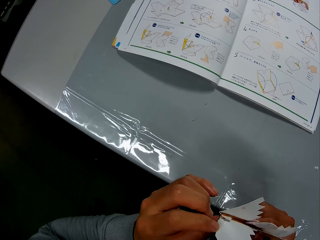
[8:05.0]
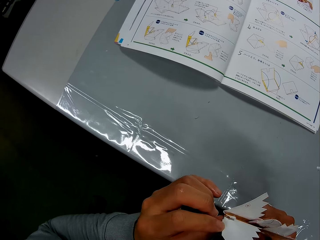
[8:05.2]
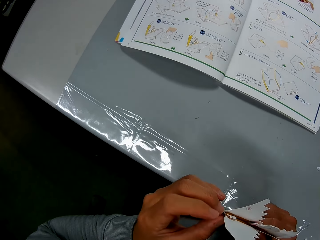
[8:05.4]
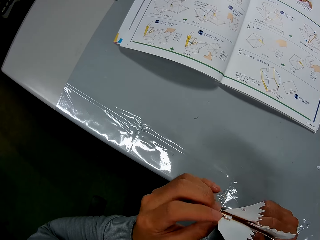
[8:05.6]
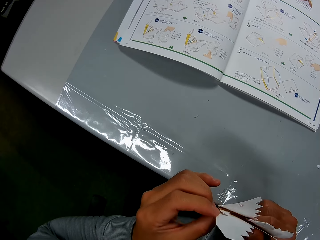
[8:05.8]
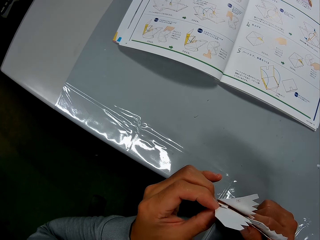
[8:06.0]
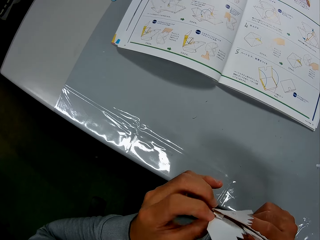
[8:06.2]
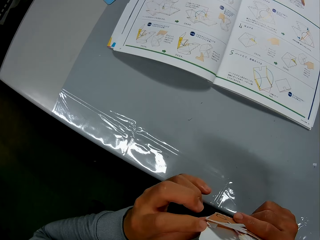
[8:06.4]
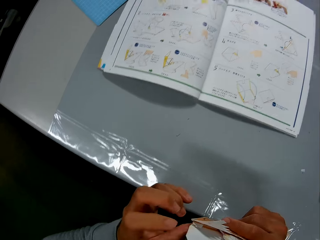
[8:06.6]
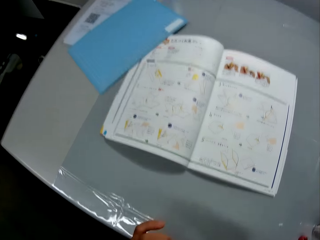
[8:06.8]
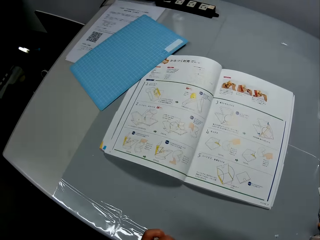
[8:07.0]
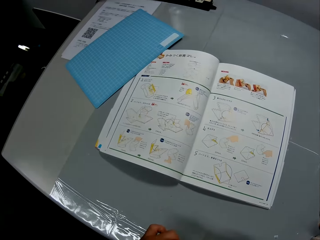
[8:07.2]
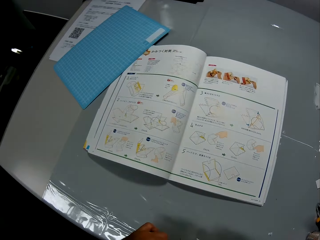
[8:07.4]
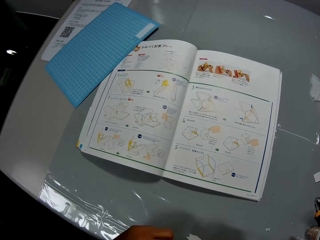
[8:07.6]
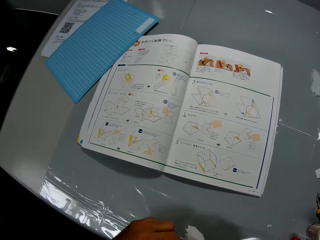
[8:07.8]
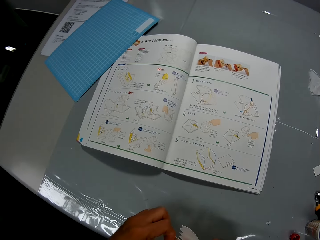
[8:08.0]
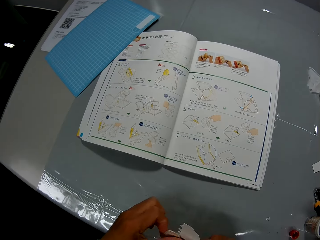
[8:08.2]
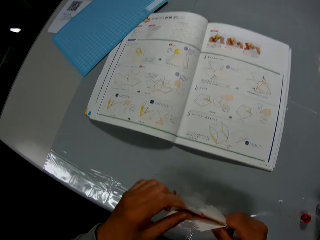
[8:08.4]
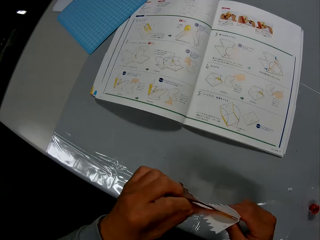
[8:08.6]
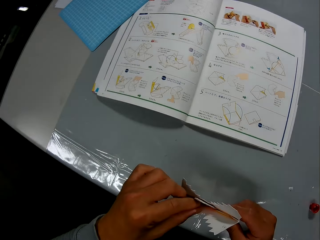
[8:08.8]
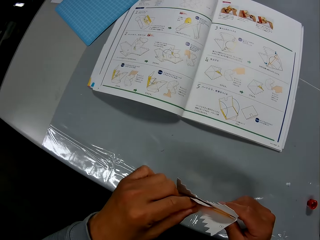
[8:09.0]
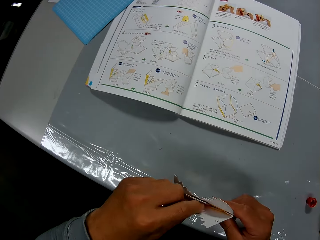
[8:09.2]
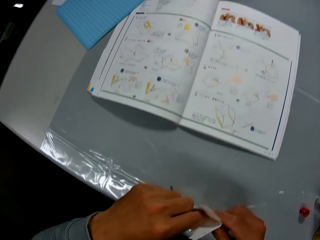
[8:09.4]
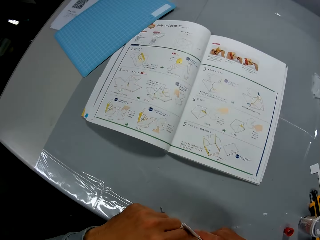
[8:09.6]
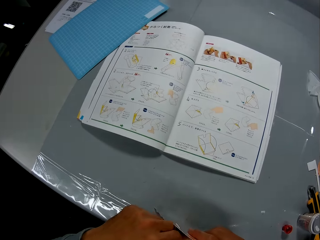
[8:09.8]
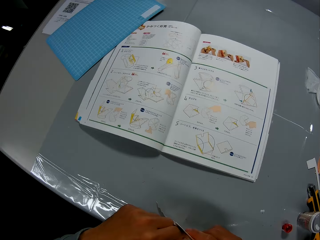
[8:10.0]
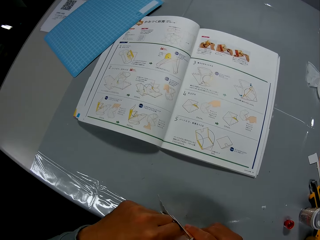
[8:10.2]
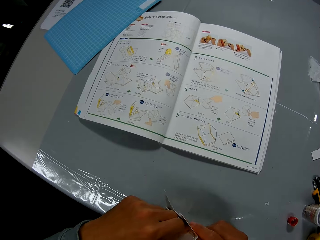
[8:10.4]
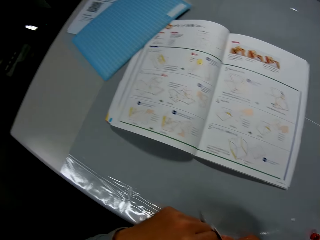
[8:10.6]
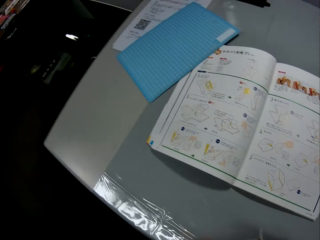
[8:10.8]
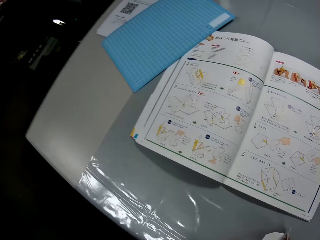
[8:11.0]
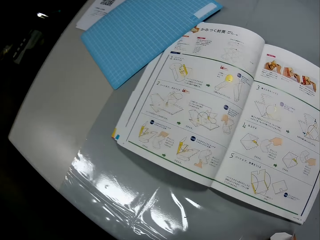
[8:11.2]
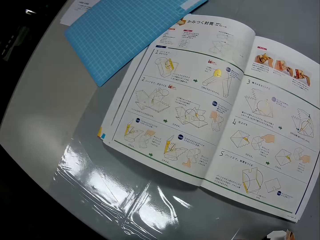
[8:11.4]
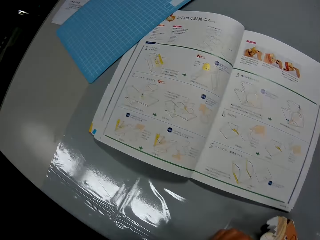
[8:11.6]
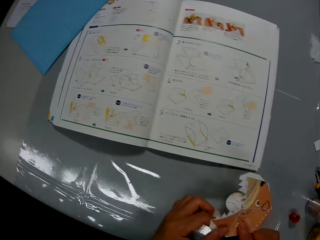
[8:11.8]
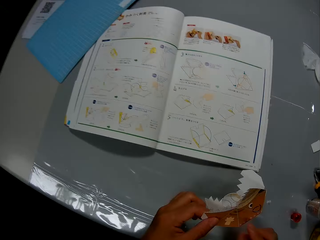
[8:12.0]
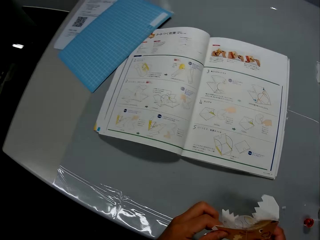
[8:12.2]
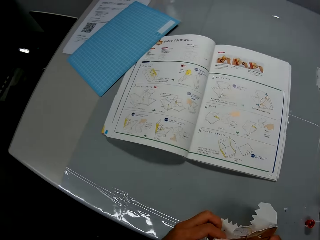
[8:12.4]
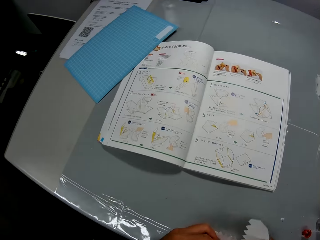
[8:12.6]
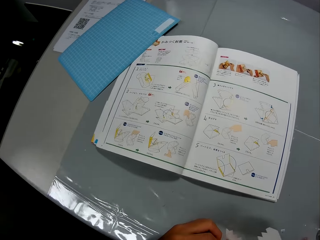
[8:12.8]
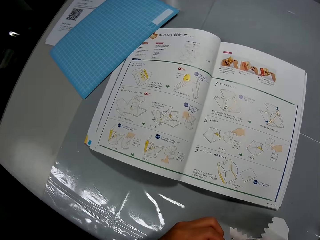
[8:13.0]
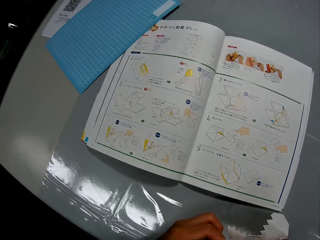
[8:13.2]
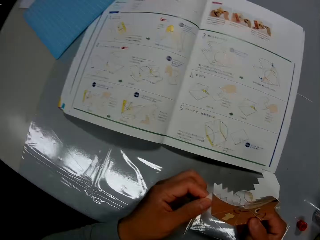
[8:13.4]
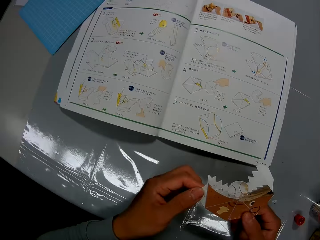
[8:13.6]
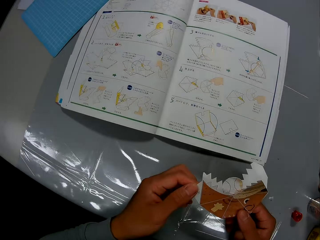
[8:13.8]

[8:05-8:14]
The camera wearer looks at the manual. They craft the crafting paper.

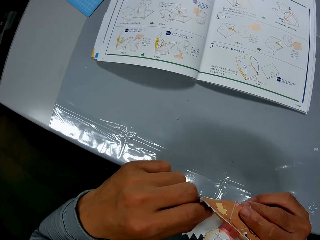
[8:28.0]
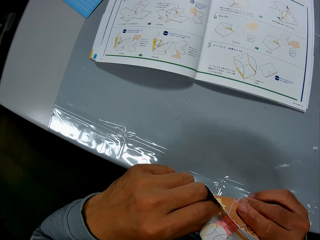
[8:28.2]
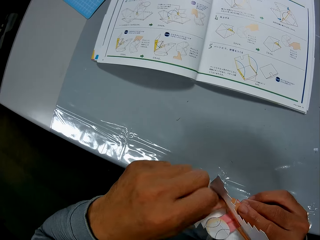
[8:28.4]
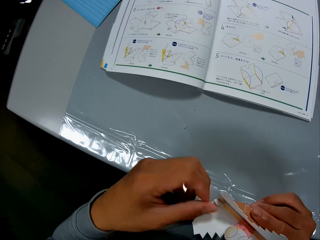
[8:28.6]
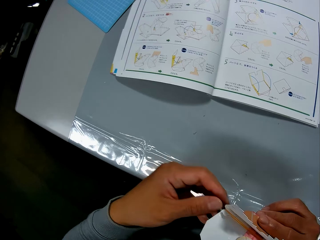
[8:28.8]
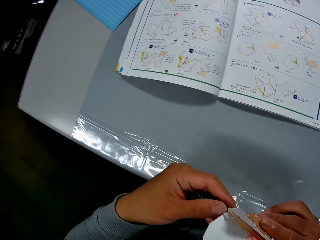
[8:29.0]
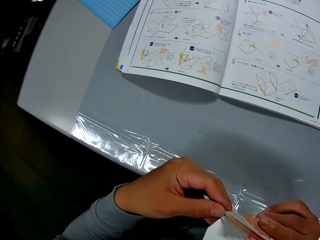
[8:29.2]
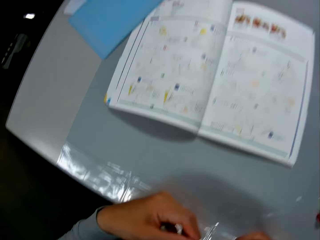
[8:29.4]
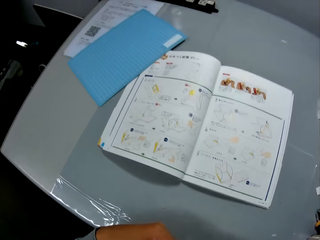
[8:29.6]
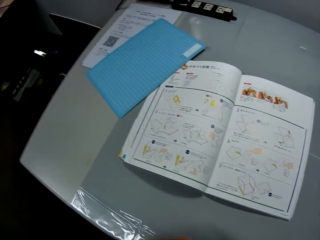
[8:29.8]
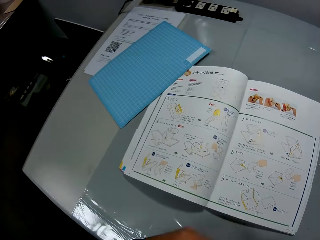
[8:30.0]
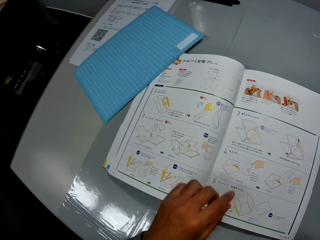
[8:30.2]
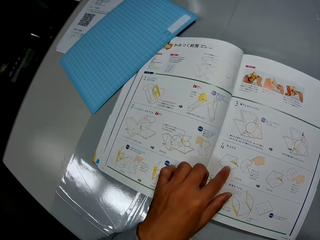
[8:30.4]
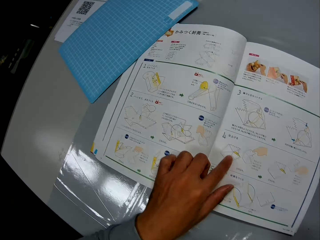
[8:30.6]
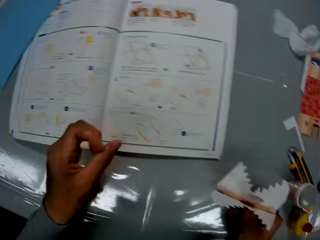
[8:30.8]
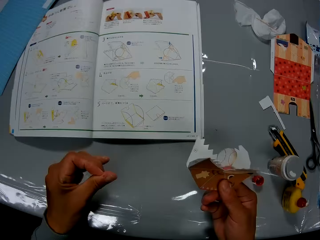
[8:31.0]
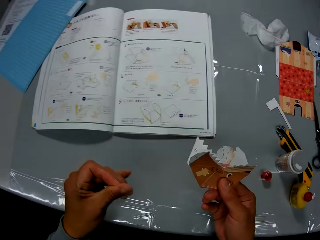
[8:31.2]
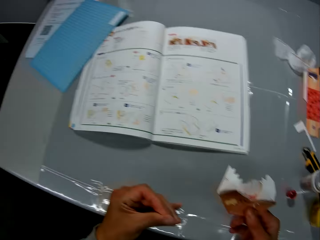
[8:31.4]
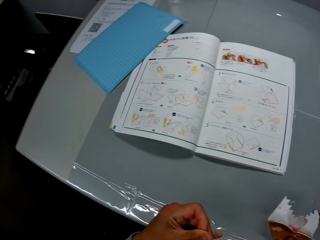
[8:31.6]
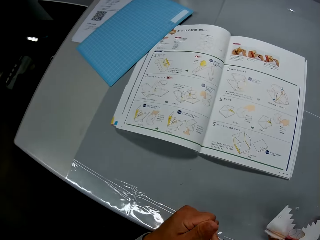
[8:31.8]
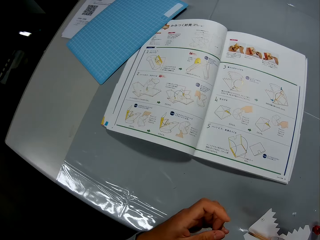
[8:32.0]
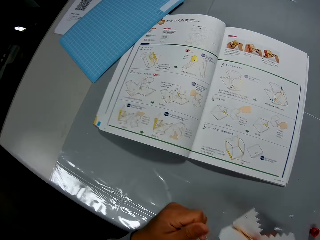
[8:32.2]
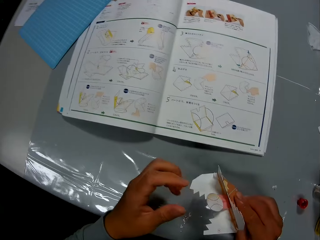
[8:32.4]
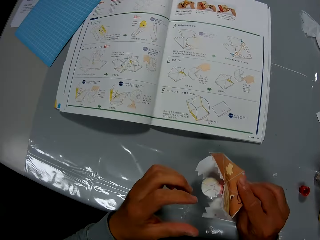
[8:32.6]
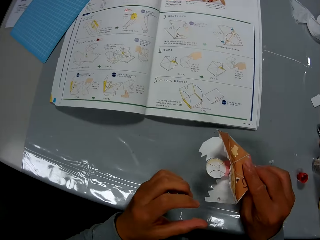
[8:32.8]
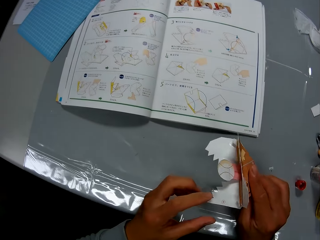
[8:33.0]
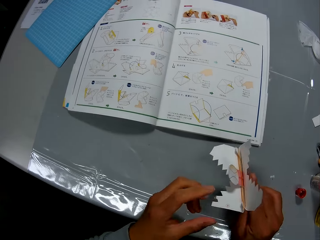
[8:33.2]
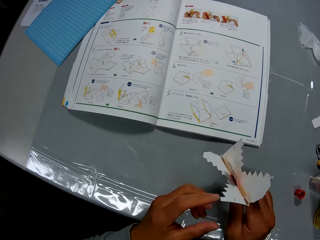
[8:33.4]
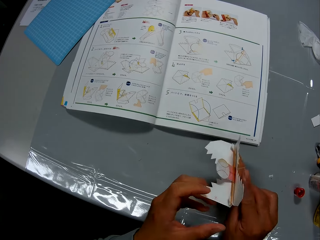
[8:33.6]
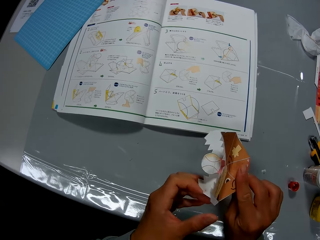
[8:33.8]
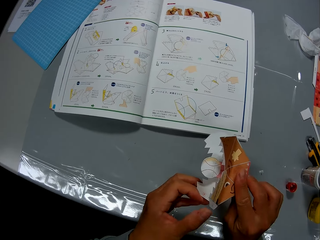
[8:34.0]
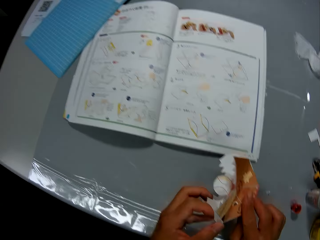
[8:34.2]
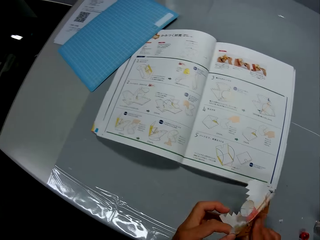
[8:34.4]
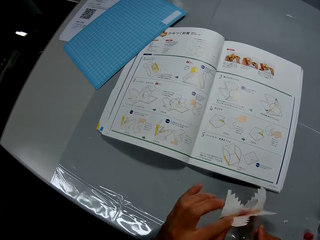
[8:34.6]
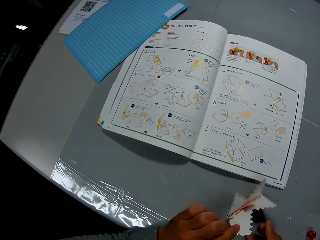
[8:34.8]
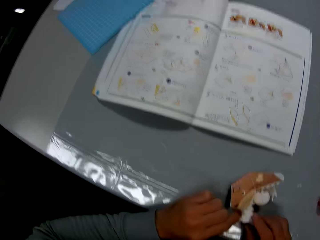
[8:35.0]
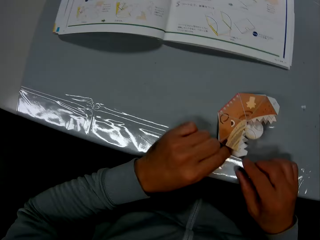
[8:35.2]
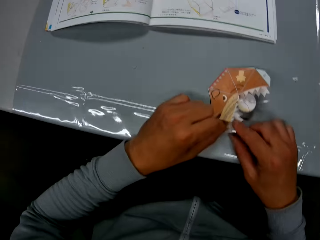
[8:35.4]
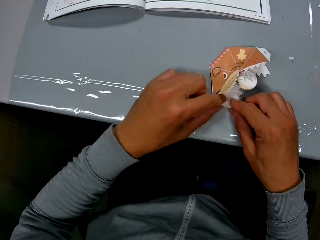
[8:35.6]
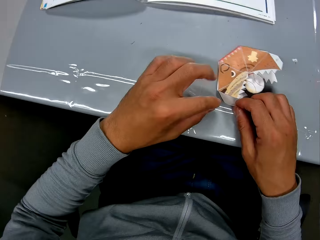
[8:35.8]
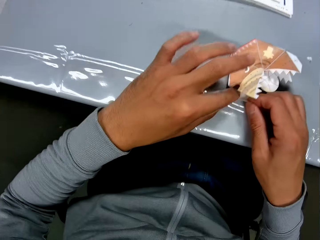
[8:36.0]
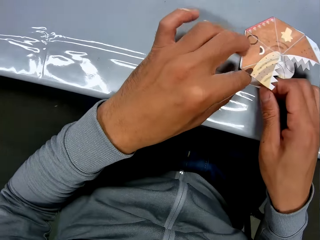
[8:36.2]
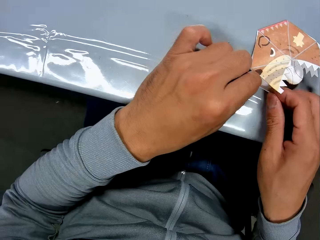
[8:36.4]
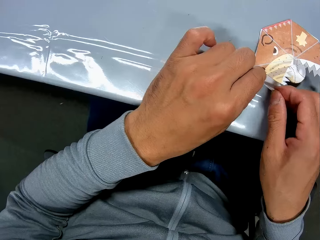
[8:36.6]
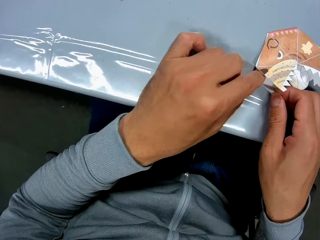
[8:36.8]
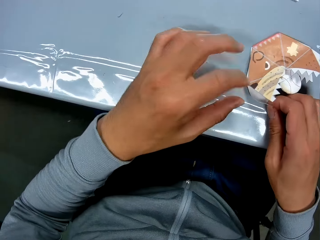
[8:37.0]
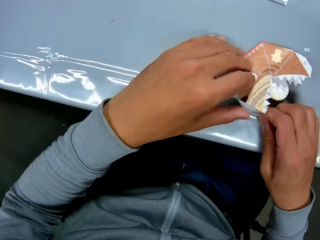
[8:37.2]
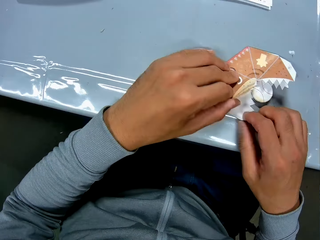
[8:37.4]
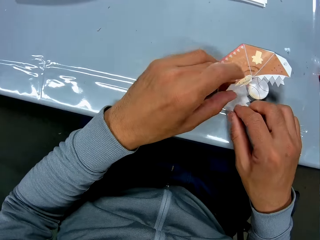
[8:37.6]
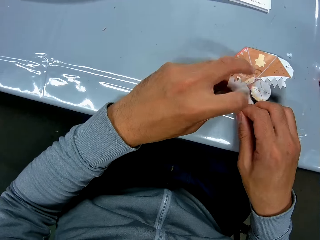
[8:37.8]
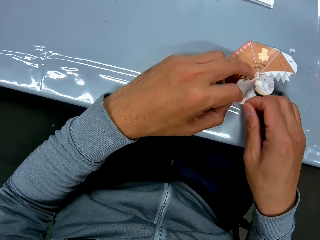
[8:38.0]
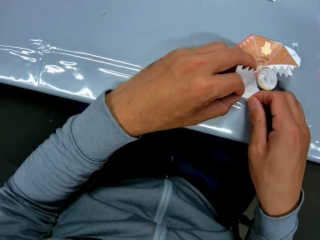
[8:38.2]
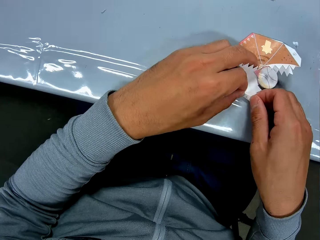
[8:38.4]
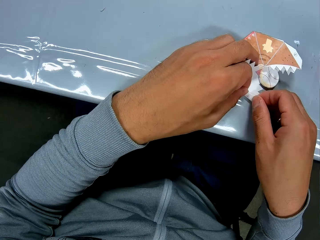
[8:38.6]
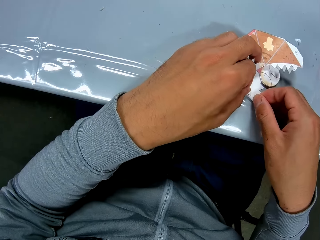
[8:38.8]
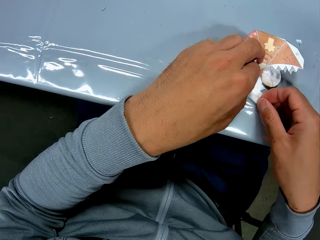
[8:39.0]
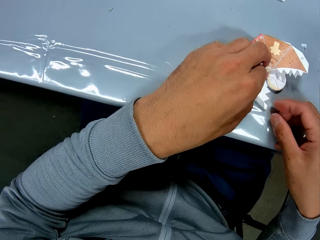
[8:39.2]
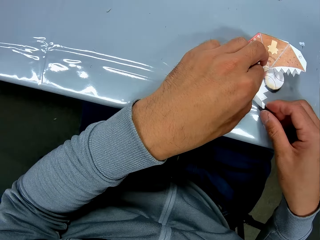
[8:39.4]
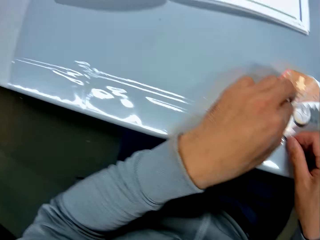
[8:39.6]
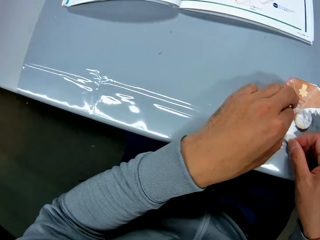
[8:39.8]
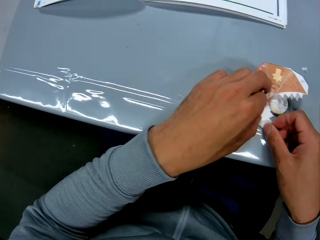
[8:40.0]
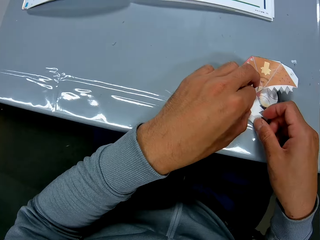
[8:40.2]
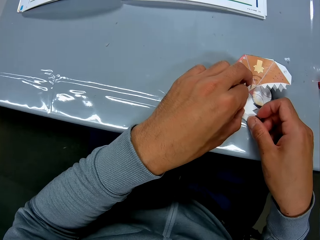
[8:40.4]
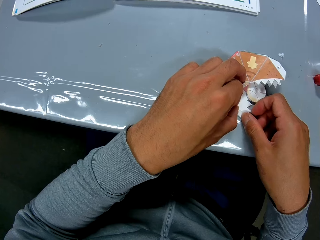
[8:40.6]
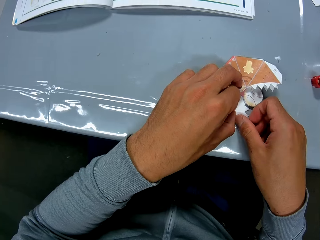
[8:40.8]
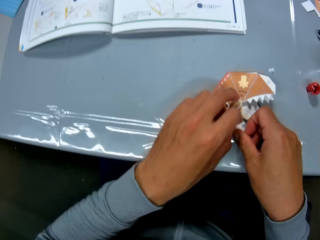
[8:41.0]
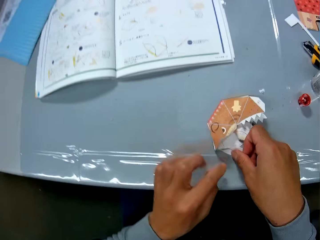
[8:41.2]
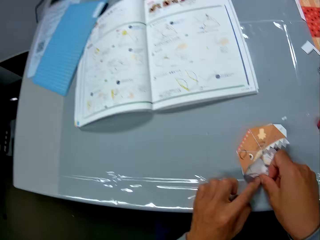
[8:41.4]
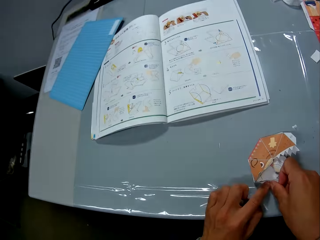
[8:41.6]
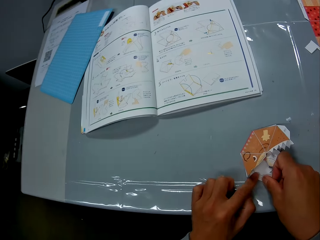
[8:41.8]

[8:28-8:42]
The camera wearer looks at the manual. He points at the craft illustrations in the craft book. He examines the paper craft in his right hand. He rubs his fingers. He turns the crafting paper. He places the paper craft on the table. He continues to craft with the paper craft.
